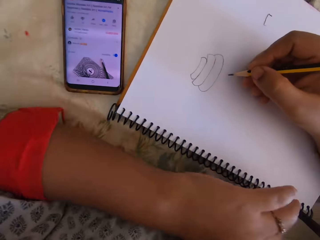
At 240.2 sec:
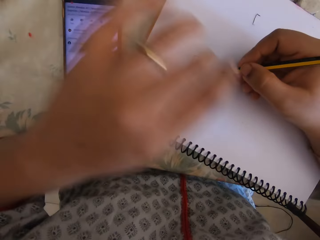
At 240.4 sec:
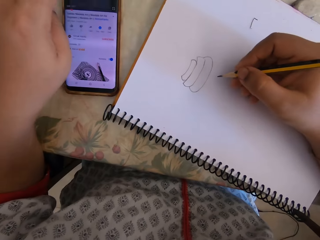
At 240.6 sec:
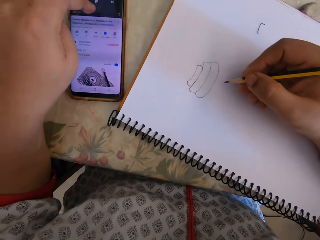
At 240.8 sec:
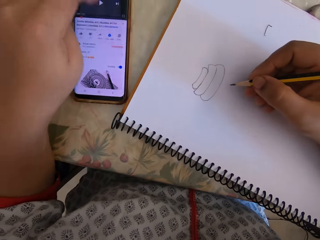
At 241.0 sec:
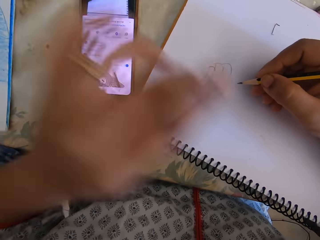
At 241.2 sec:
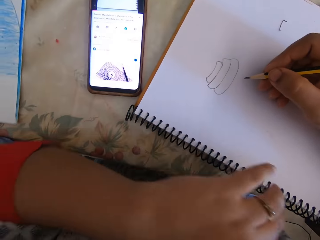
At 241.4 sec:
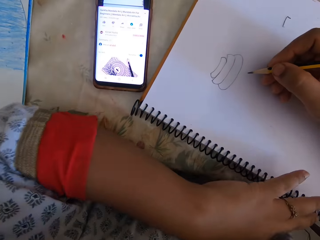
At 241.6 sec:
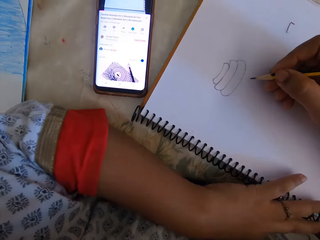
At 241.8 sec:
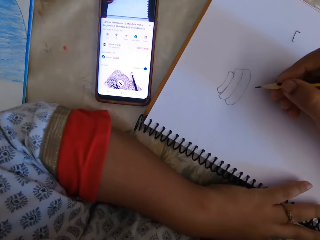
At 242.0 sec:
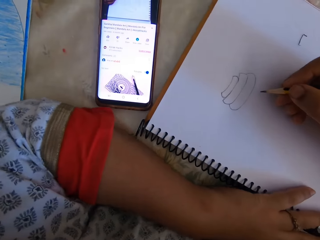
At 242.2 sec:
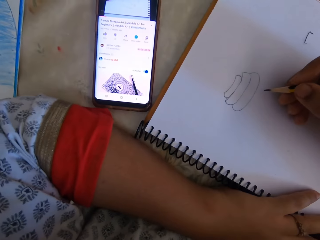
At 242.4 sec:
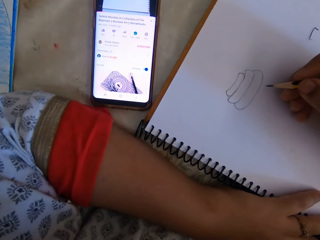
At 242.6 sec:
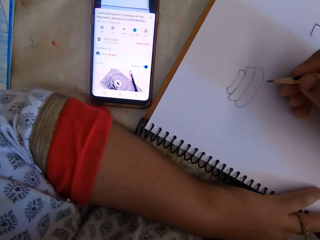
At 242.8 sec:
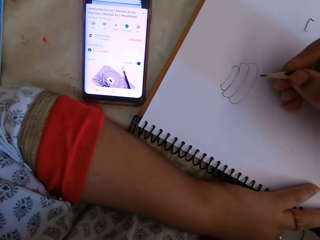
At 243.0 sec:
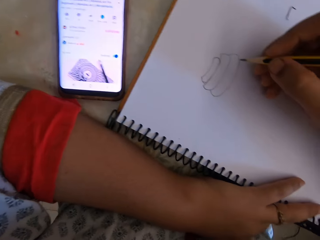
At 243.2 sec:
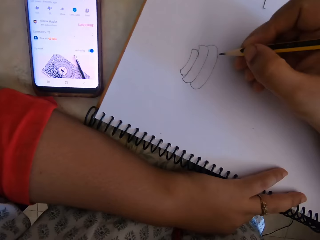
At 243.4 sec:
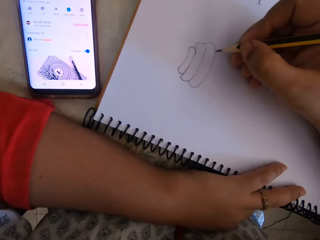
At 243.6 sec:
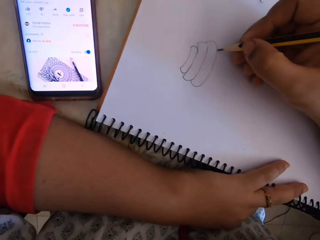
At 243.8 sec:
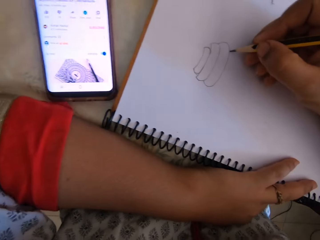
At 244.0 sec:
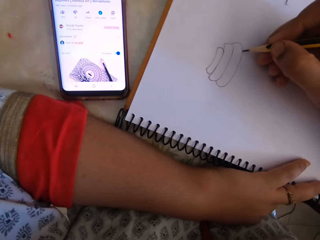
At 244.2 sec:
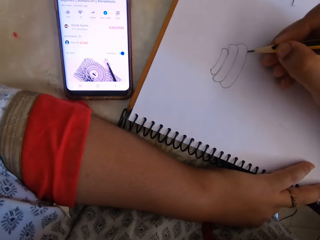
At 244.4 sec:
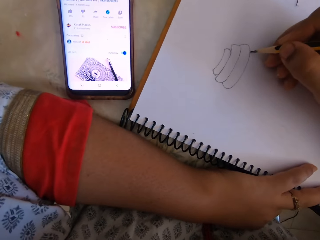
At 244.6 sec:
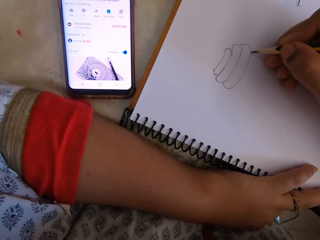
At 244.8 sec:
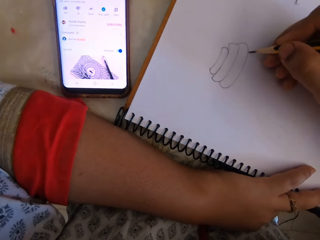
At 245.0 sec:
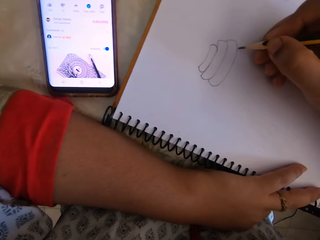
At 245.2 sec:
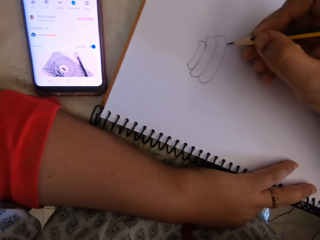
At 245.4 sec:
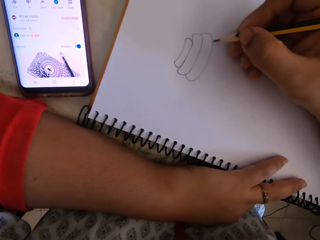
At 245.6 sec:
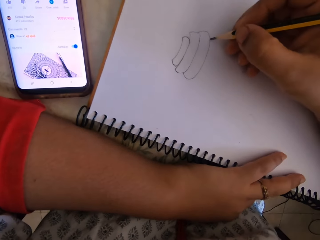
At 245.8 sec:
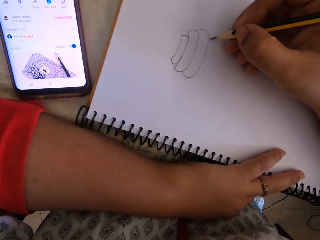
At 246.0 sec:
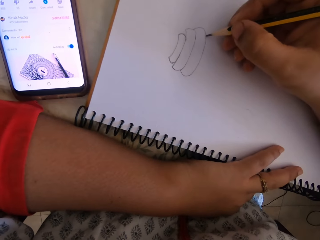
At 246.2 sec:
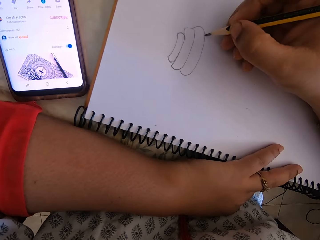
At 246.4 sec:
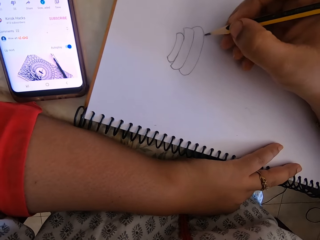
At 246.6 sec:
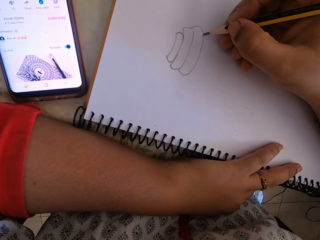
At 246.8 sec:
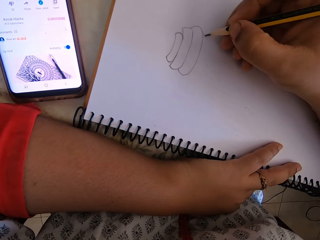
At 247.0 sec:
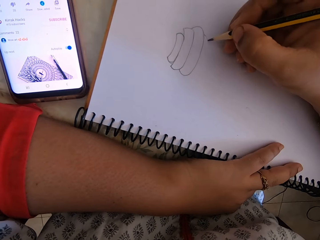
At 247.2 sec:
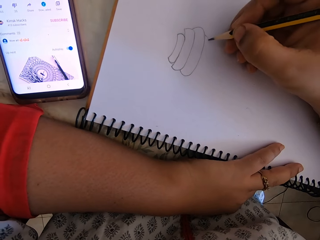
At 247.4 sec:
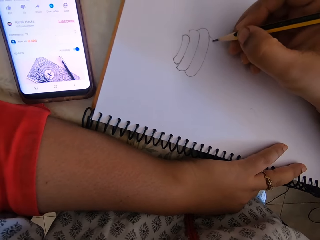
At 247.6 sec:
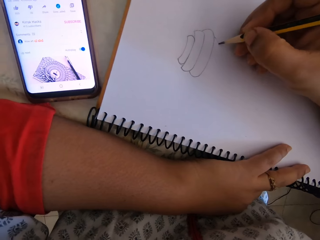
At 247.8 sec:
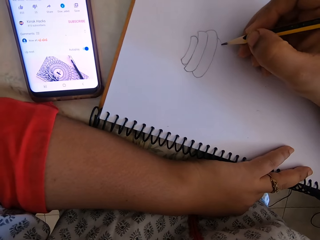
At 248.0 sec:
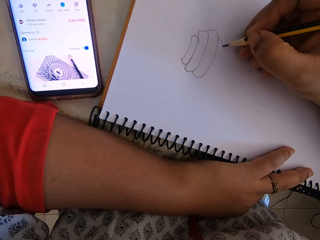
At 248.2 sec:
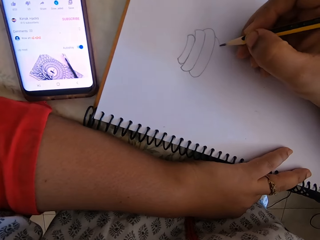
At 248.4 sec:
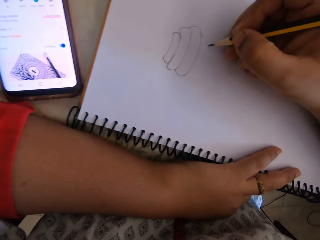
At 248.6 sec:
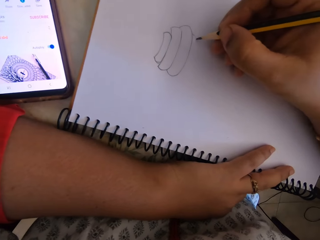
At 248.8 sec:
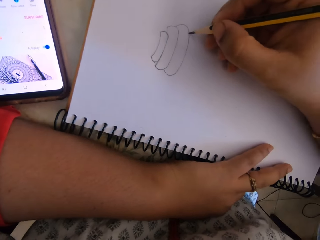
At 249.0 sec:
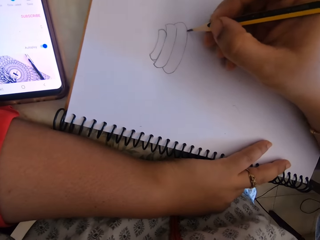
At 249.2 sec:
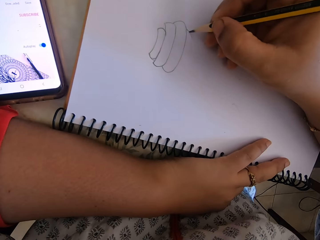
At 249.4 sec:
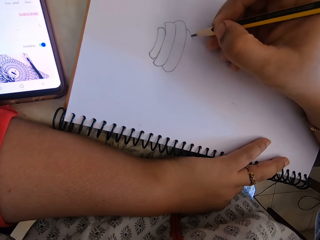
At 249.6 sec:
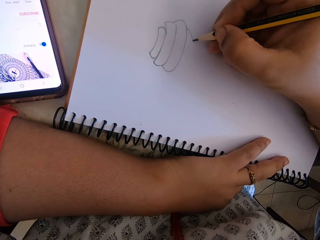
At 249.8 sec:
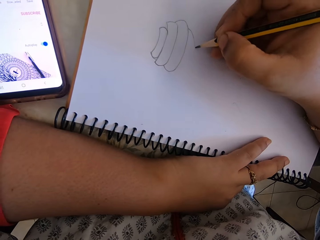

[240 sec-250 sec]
The camera wearer draws on a book.

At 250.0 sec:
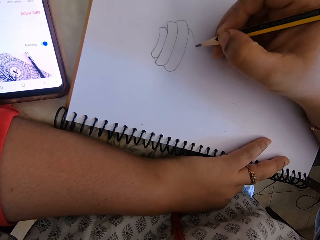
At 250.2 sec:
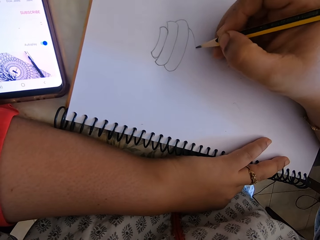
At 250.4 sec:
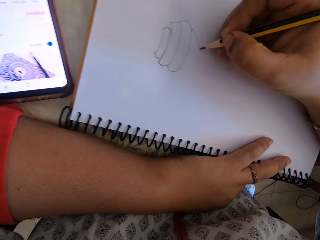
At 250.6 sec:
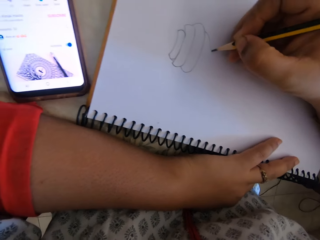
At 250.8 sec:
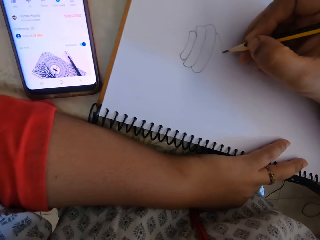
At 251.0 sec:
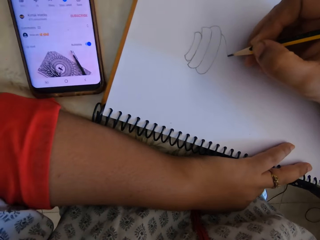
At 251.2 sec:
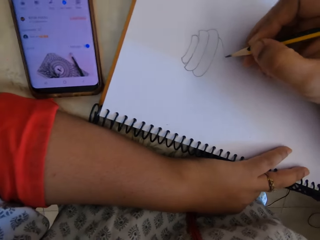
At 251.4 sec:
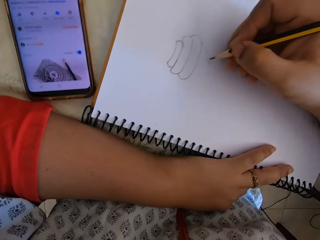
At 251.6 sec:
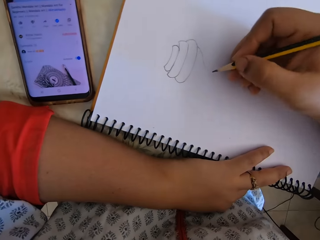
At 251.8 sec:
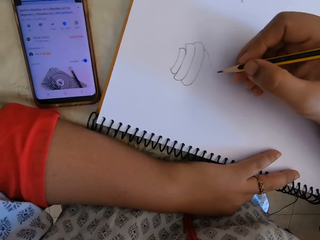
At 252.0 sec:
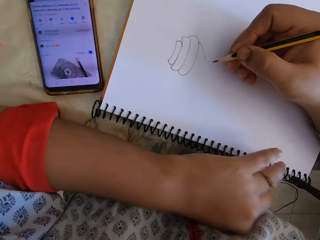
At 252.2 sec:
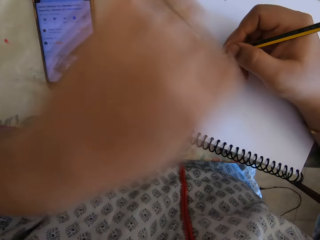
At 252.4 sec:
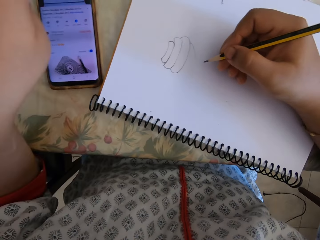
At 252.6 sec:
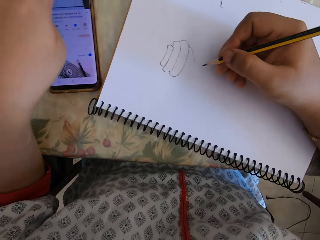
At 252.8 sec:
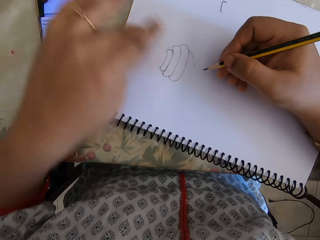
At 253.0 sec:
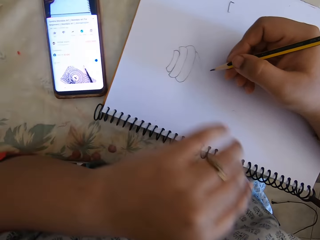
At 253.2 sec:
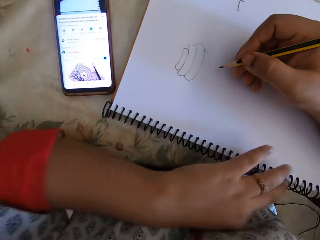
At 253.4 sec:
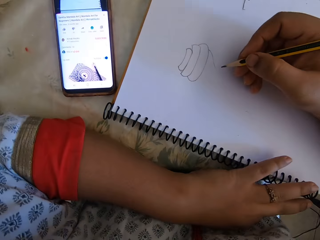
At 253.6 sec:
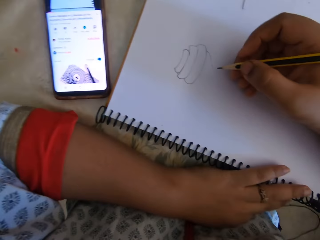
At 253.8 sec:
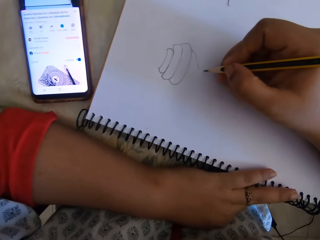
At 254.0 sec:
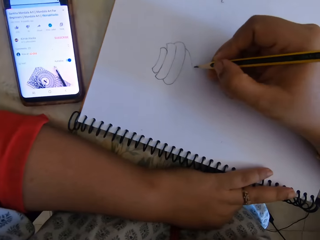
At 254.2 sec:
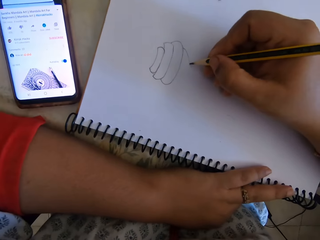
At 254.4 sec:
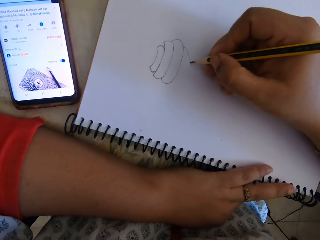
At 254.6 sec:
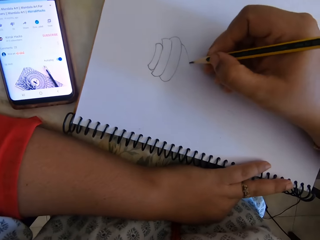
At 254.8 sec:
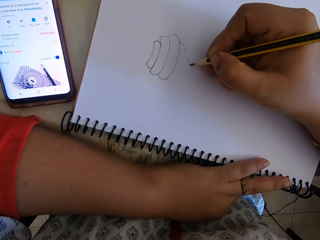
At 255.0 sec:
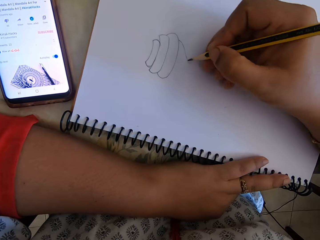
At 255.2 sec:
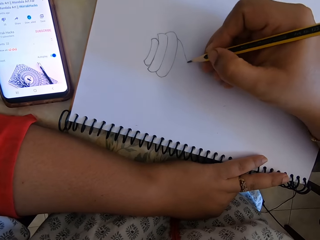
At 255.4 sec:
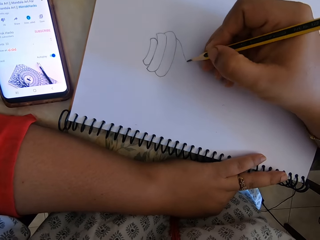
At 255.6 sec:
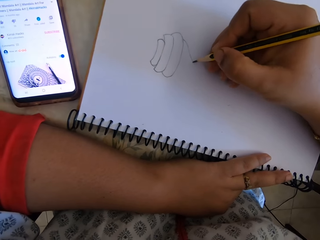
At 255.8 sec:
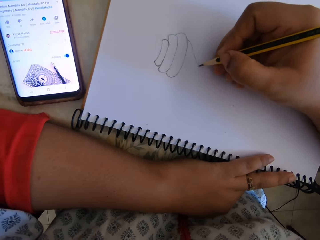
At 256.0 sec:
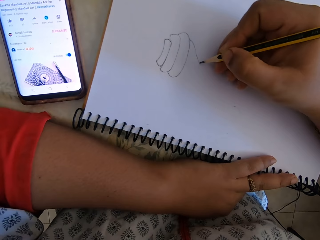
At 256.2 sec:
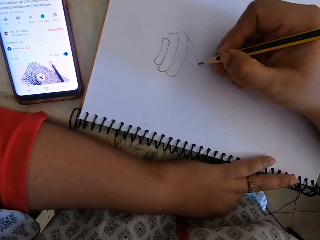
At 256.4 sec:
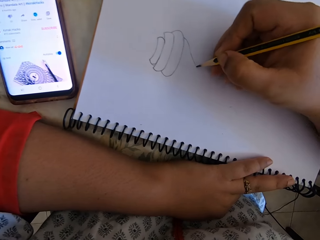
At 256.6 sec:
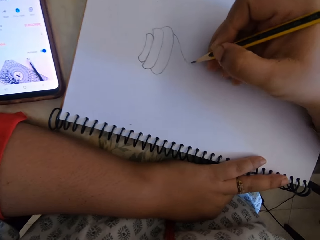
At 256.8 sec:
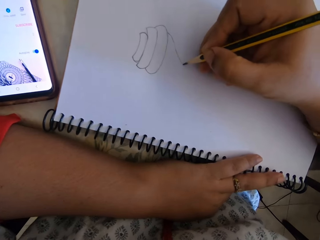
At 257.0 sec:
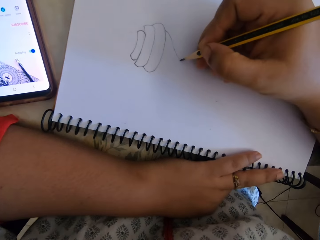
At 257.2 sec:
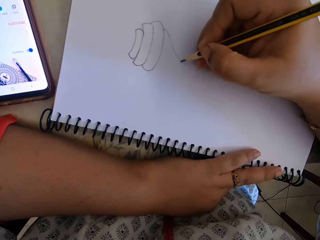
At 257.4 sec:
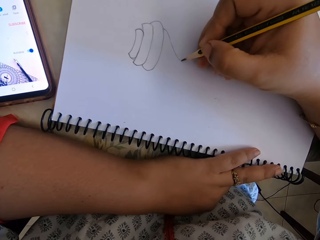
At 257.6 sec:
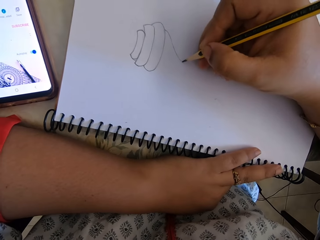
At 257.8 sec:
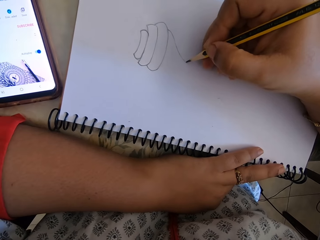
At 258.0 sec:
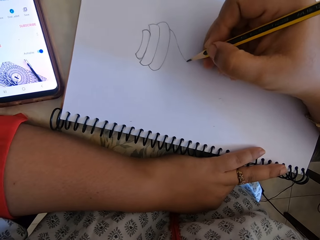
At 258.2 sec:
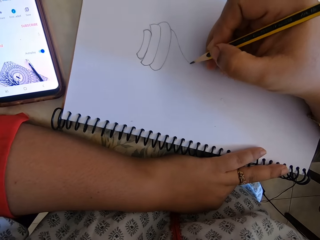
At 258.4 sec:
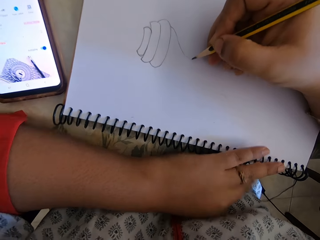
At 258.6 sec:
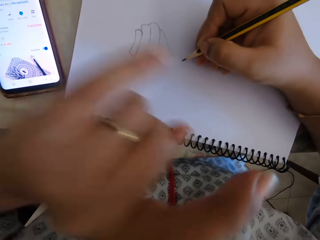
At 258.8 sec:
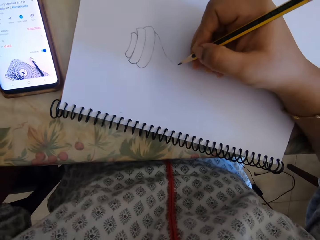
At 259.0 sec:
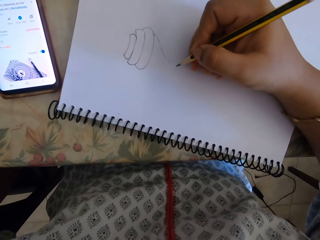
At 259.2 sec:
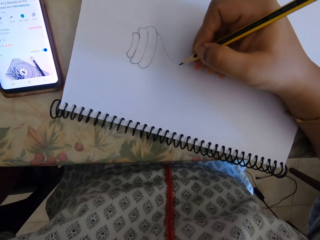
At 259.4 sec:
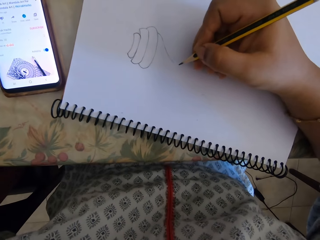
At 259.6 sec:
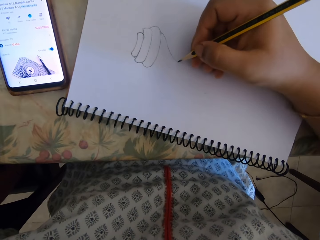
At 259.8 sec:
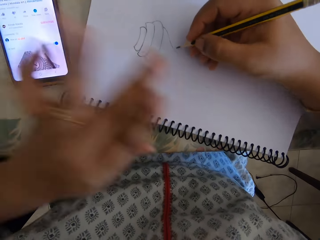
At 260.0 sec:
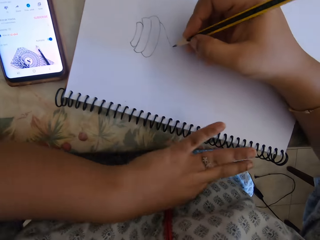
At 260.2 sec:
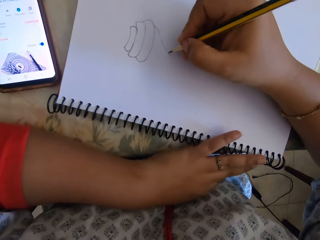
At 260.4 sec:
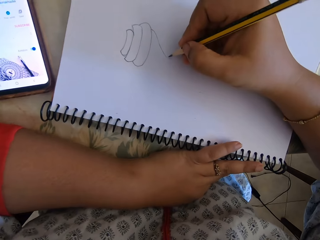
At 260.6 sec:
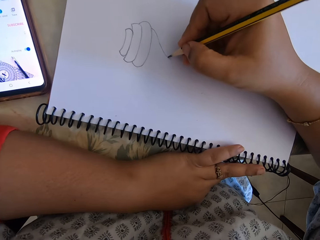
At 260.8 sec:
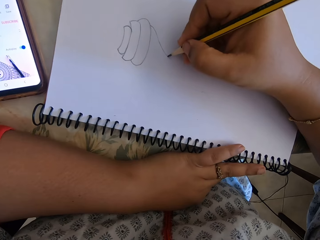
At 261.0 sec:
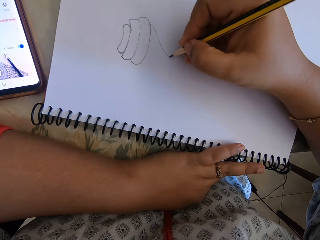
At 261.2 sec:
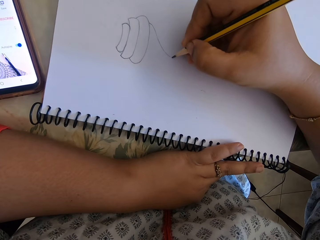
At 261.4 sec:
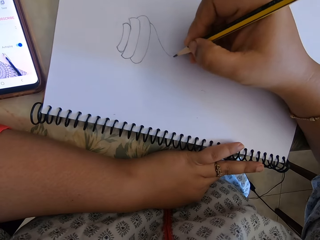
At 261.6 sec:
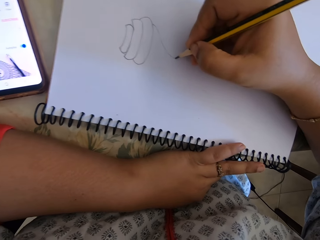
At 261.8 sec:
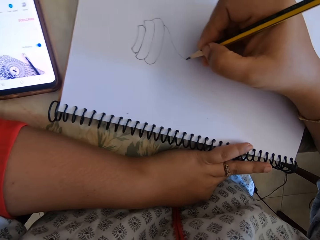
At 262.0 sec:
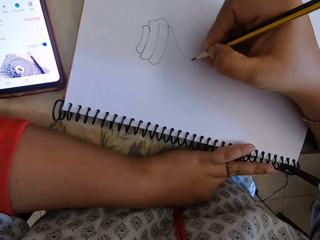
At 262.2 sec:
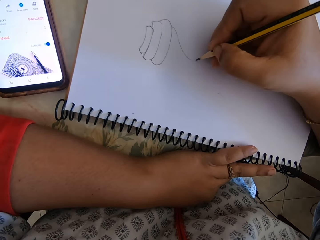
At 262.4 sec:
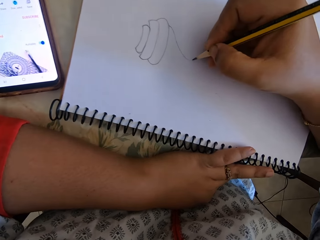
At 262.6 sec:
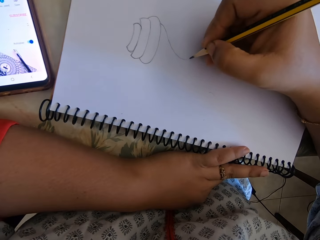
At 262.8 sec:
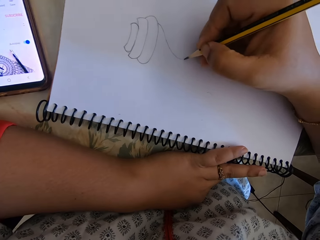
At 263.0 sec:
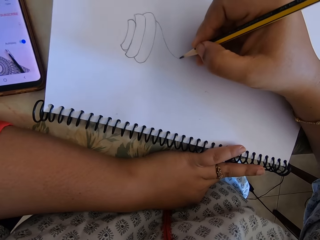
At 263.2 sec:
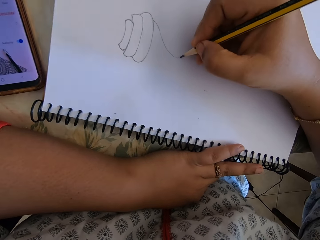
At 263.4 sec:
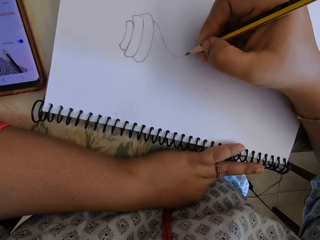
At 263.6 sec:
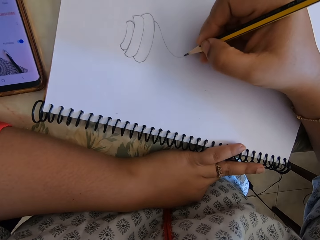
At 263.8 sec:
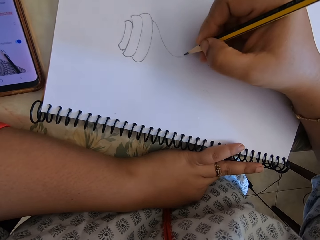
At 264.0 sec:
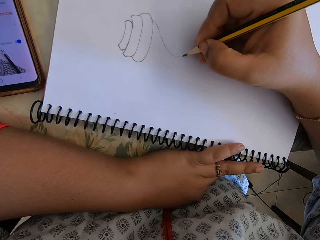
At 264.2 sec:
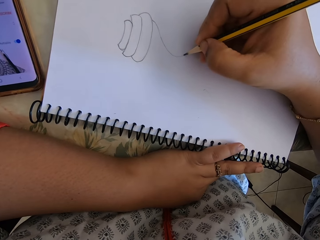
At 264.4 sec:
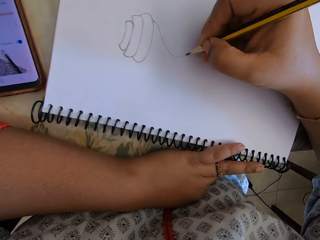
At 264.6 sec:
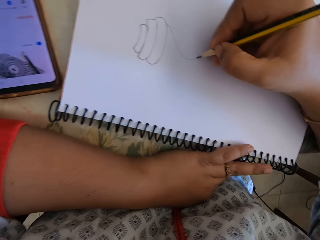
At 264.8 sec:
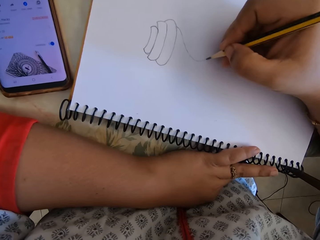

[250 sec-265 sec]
The camera wearer touches the phone. They draw on the book paper.
